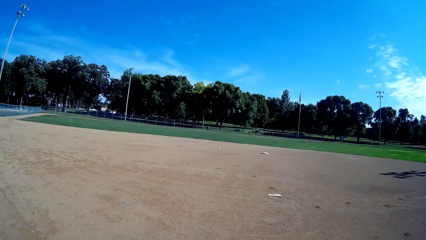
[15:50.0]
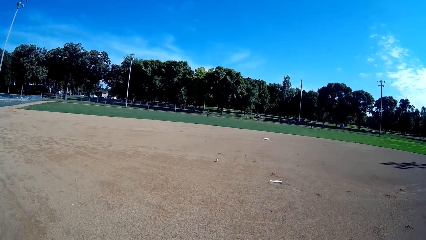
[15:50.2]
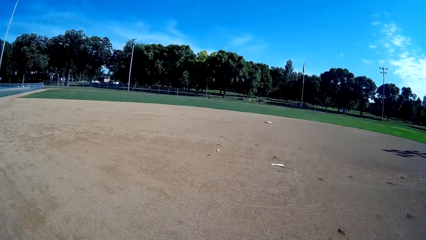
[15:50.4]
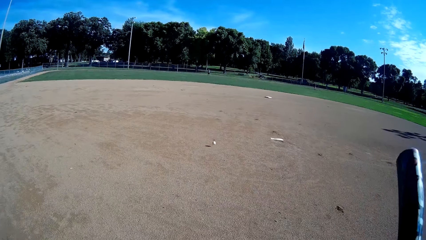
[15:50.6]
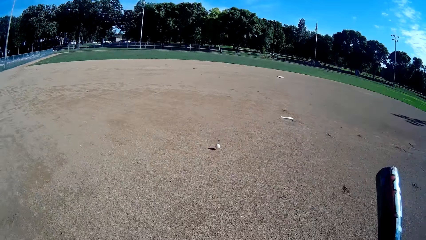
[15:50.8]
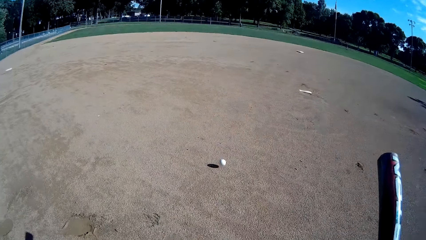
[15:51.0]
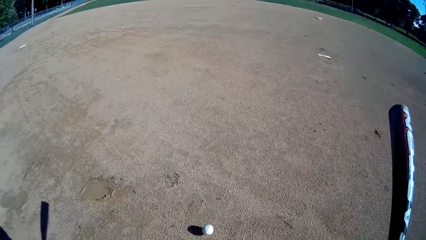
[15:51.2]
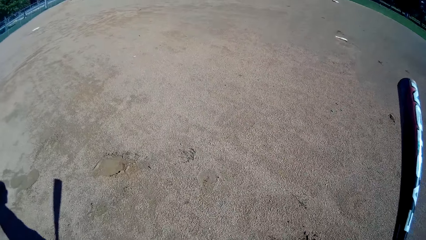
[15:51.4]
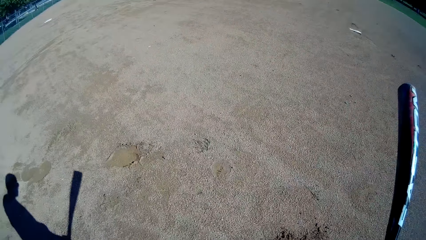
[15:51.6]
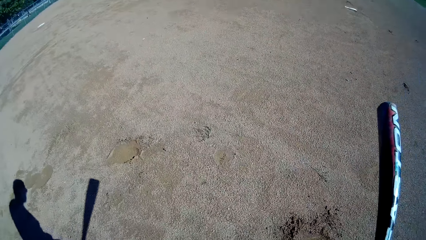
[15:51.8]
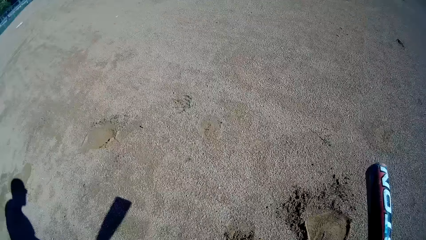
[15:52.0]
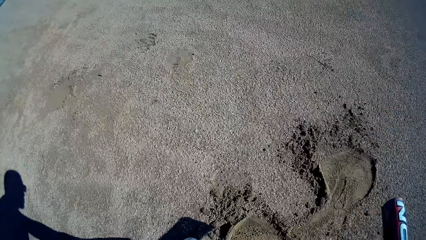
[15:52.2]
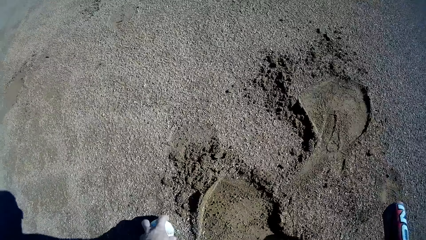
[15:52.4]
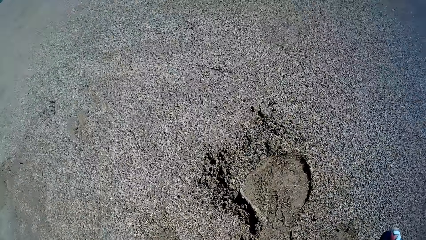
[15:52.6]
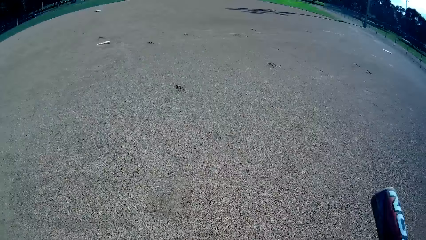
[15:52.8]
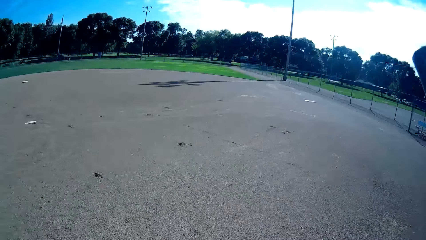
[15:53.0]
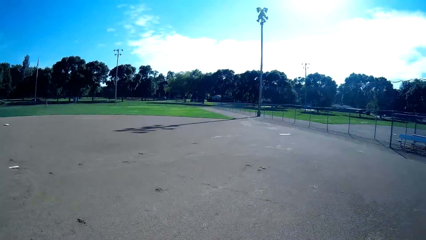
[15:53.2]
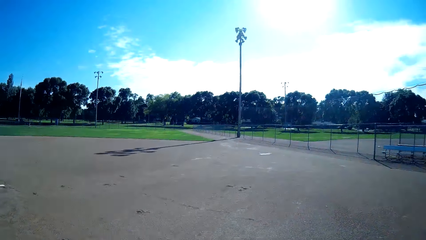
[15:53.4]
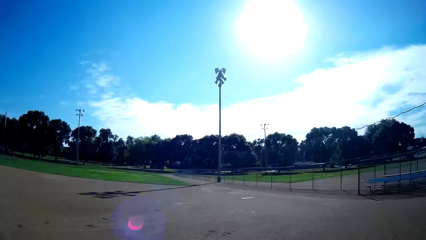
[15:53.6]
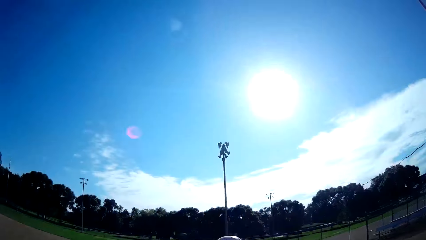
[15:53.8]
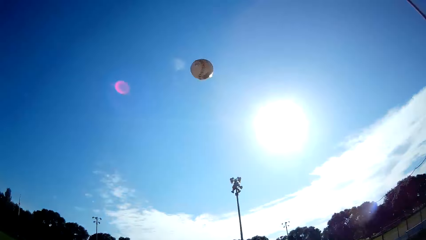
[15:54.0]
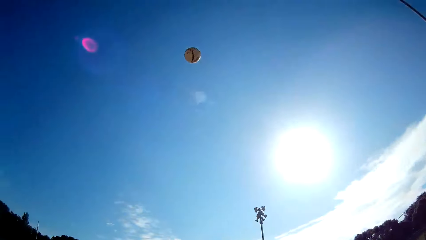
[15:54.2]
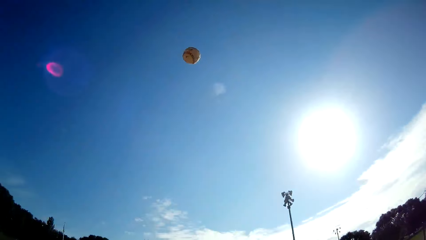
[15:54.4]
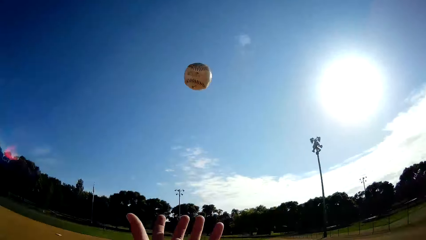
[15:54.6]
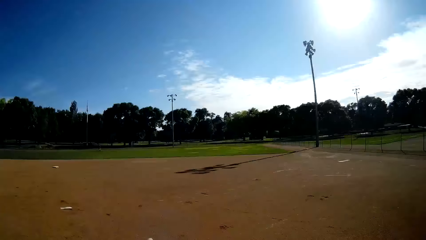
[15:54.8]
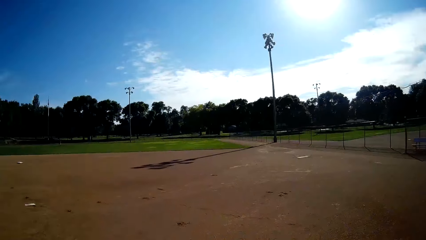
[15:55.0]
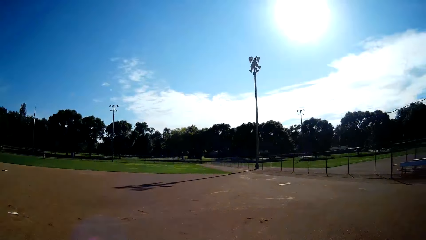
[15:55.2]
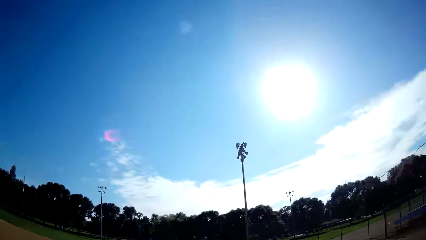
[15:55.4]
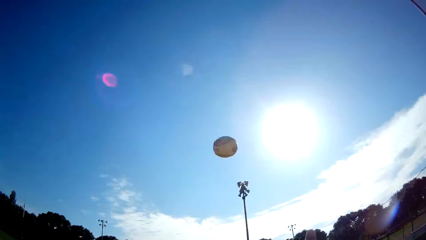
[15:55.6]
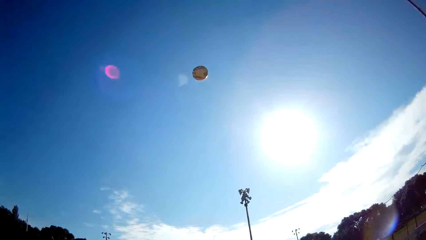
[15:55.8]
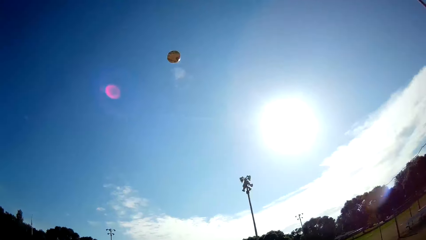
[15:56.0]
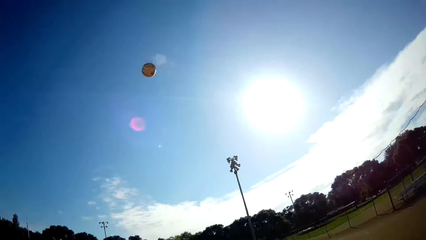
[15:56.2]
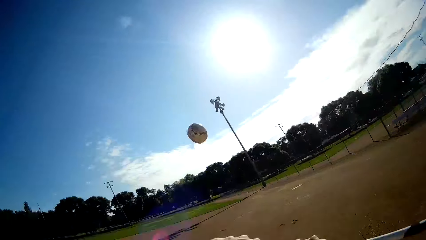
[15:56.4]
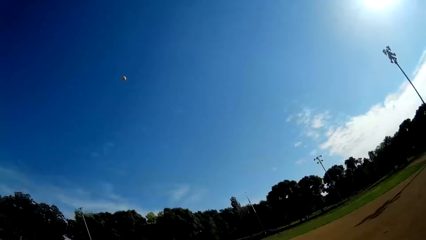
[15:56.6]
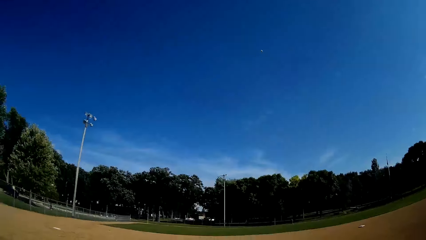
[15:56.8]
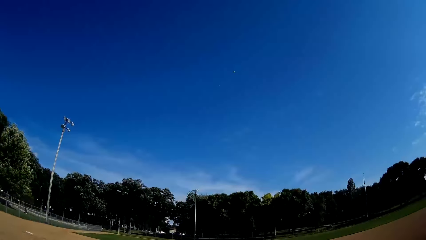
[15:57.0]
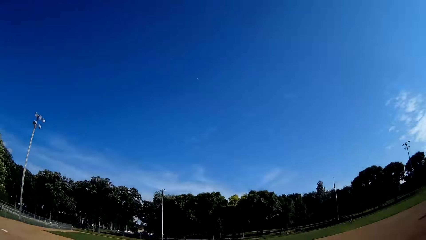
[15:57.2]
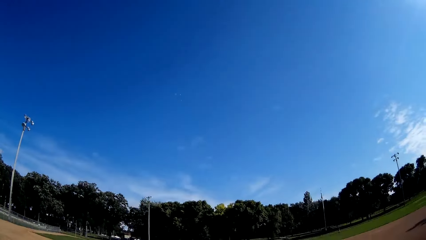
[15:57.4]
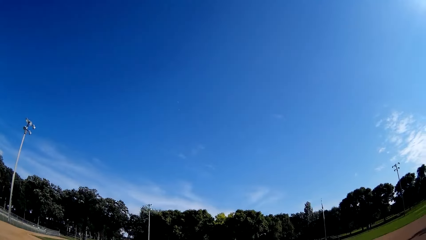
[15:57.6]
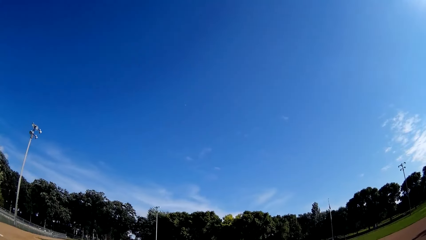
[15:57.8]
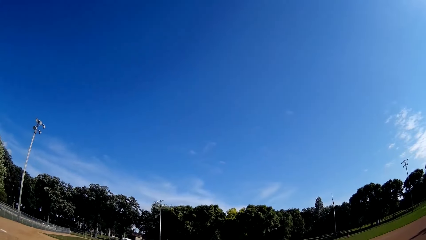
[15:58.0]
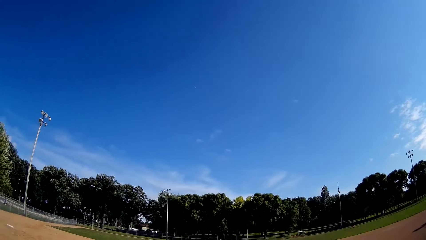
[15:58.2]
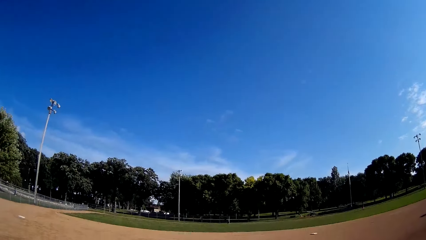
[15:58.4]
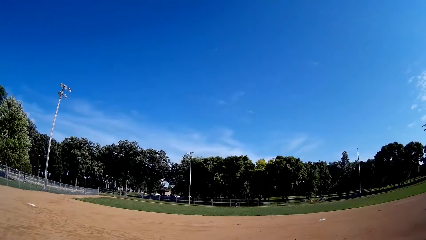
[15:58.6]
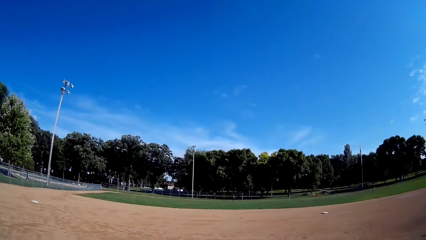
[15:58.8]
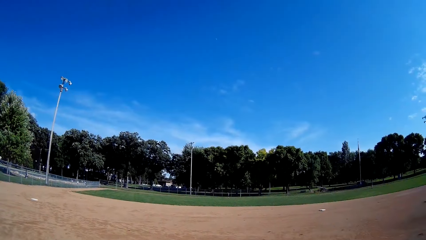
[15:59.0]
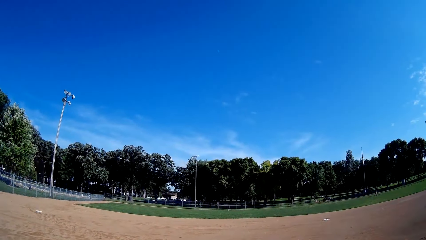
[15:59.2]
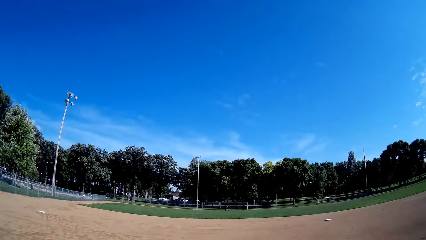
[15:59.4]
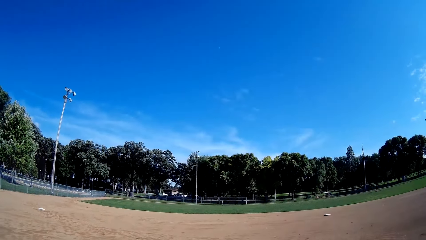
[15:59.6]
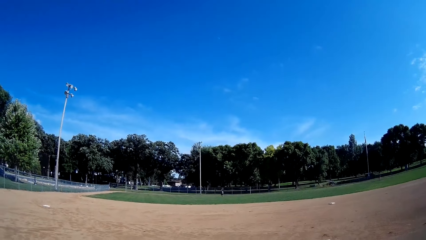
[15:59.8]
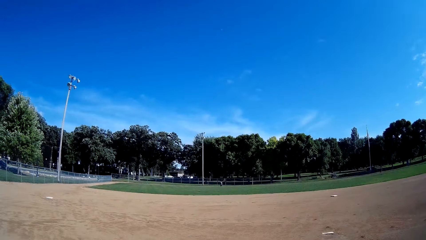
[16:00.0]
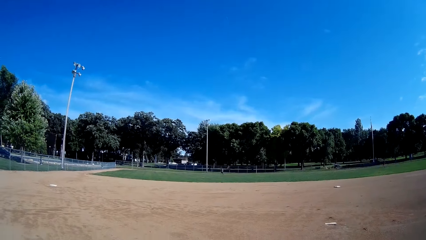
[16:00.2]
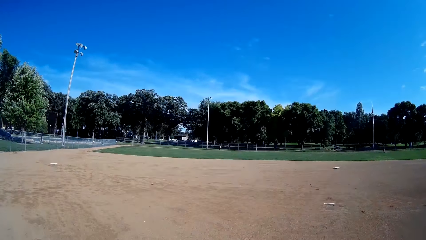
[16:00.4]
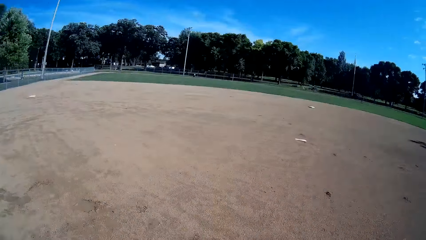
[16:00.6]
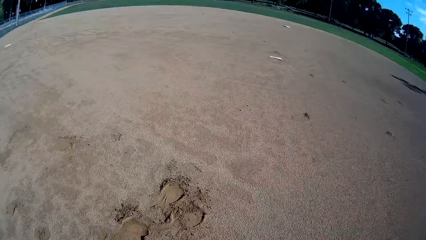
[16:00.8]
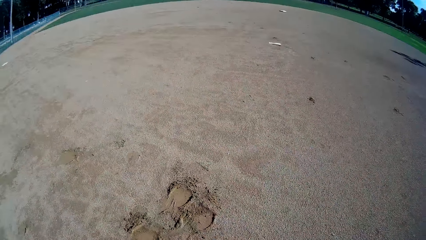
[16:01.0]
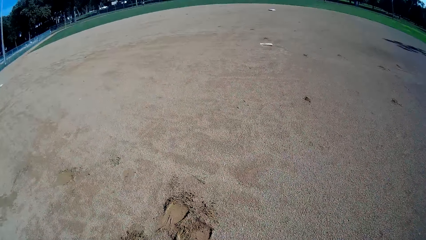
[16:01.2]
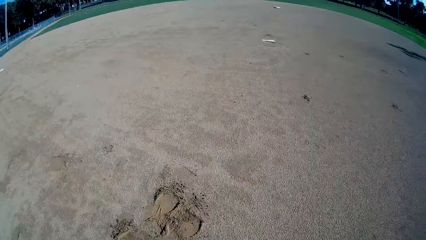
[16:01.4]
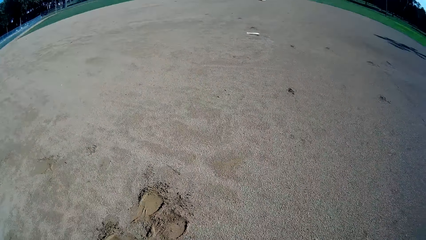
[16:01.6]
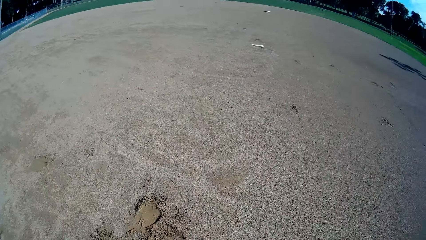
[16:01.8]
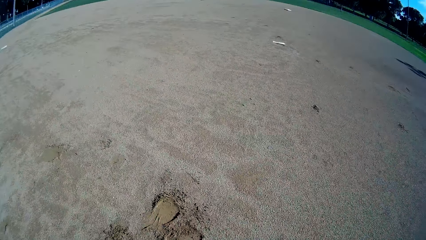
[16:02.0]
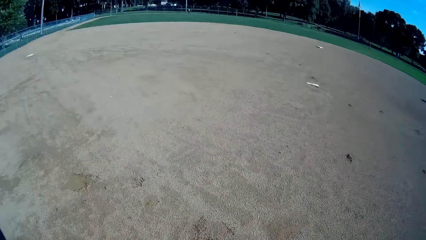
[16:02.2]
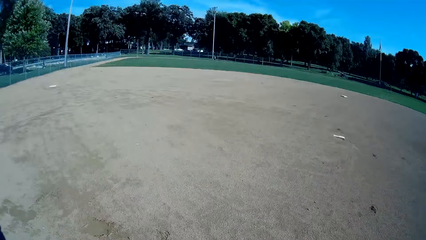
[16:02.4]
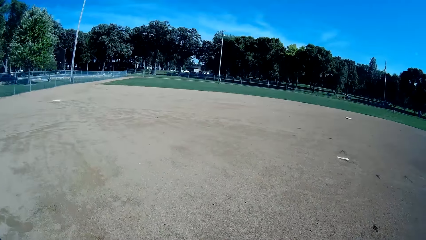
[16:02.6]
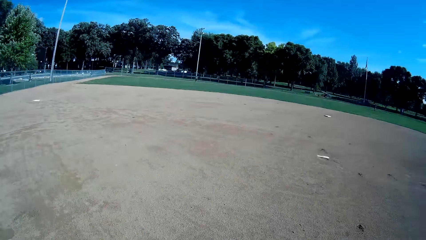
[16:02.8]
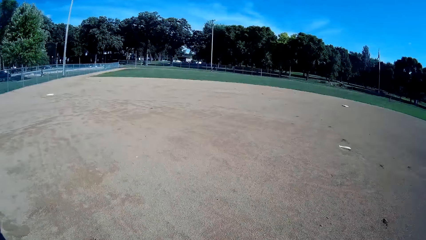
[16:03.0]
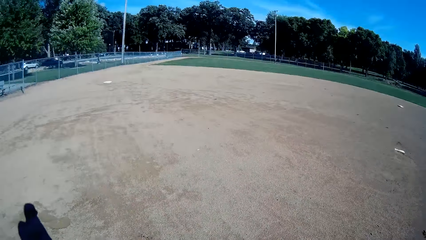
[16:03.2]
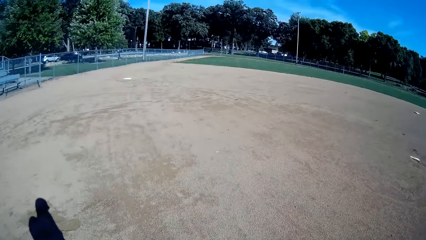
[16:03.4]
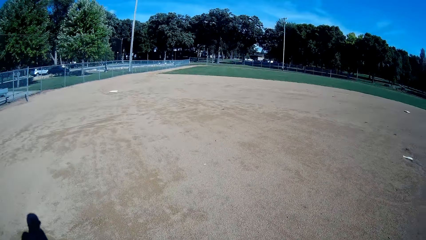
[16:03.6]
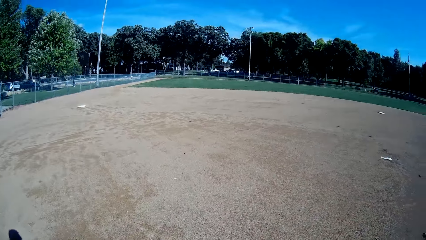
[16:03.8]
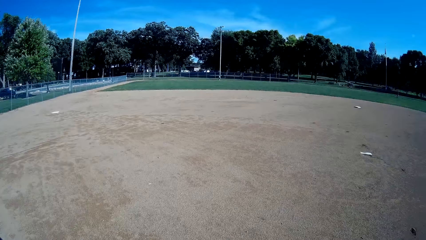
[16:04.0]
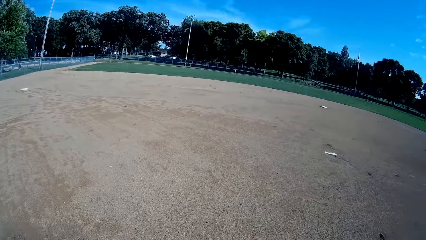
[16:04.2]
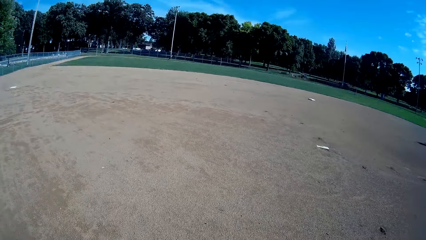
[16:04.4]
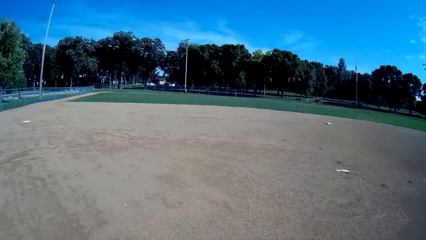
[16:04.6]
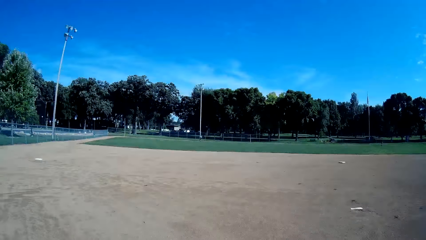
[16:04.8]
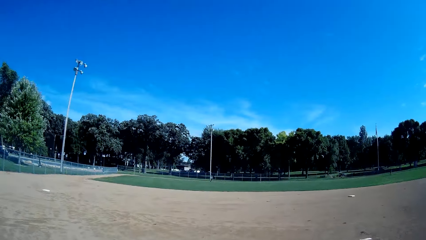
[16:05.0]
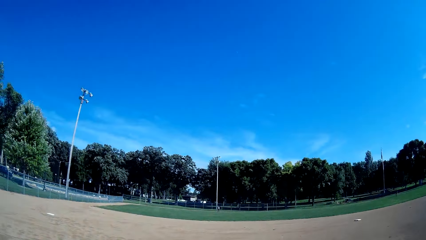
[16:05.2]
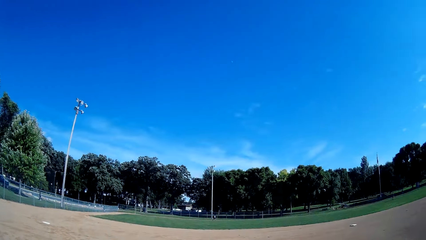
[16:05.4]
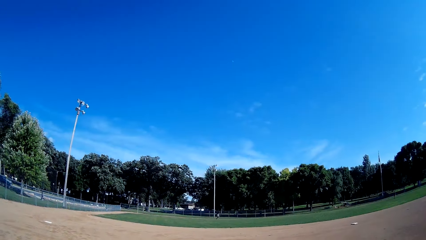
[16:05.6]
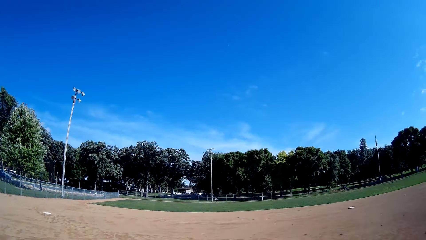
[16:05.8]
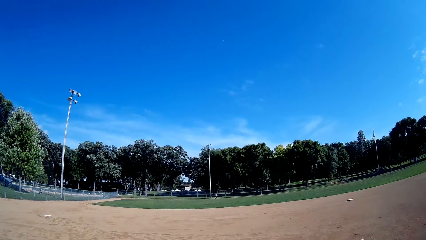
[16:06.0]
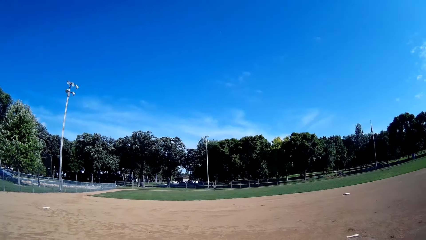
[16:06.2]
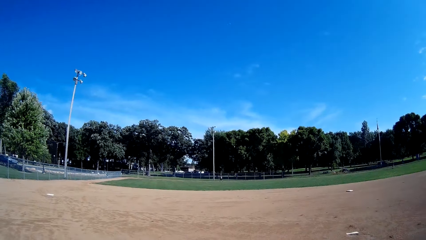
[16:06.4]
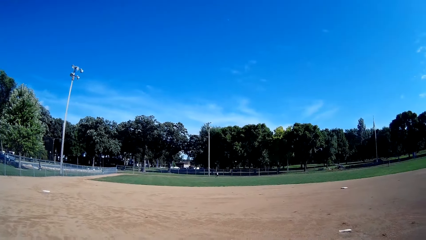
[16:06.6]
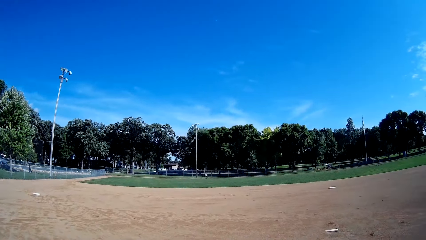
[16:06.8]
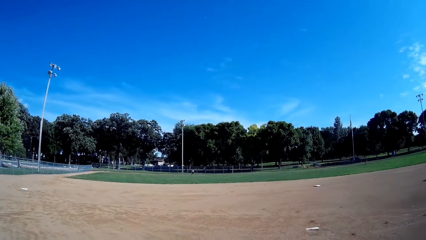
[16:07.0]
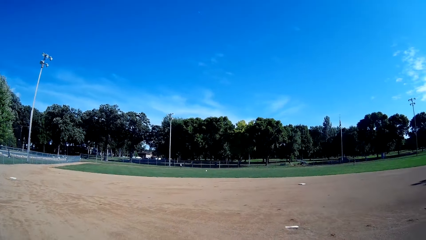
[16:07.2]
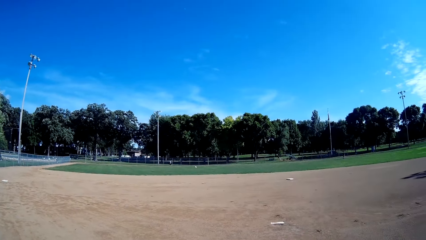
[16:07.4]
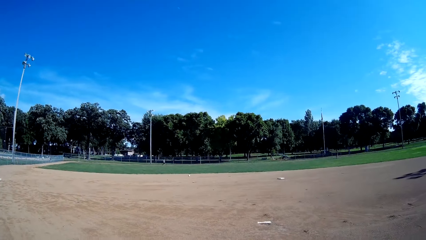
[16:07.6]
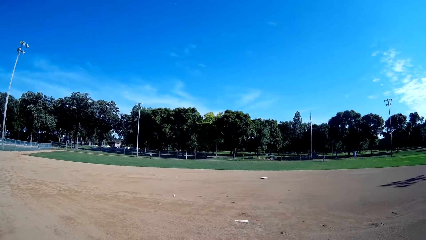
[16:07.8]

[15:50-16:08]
The man throws a baseball to the camera wearer. The camera wearer picks the ball from the ground. He catches the baseball with his left hand. He throws the ball up. He throws the ball up again. He hits the ball using a cricket bat towards the man. The man throws the ball.
